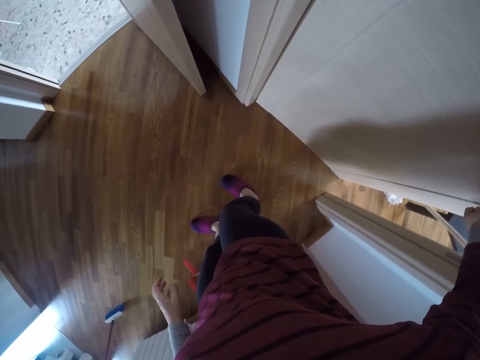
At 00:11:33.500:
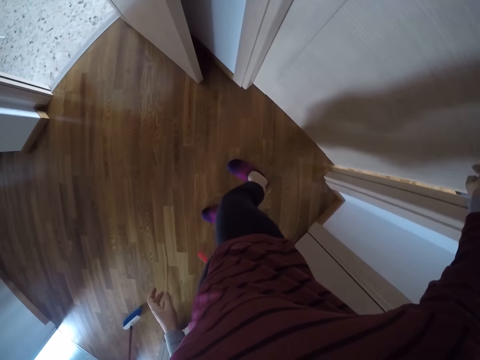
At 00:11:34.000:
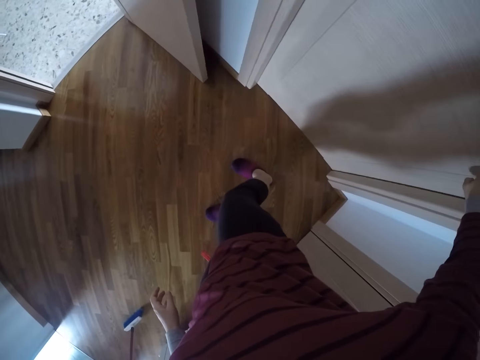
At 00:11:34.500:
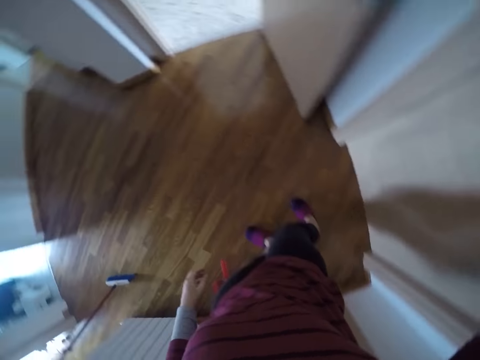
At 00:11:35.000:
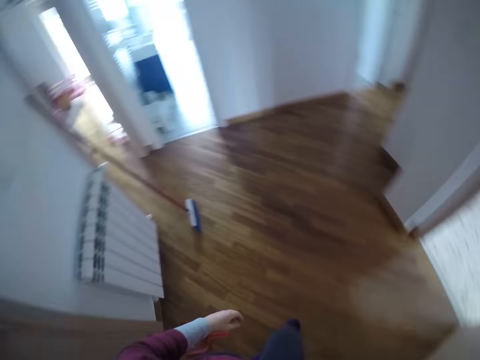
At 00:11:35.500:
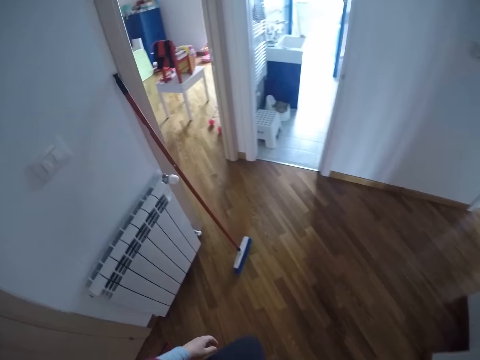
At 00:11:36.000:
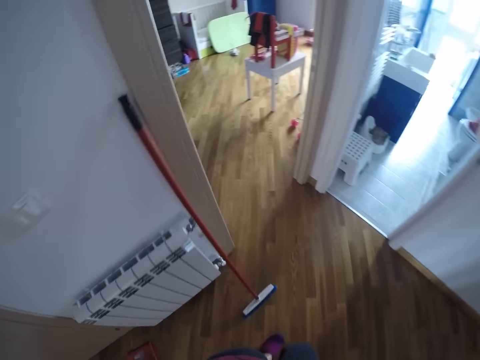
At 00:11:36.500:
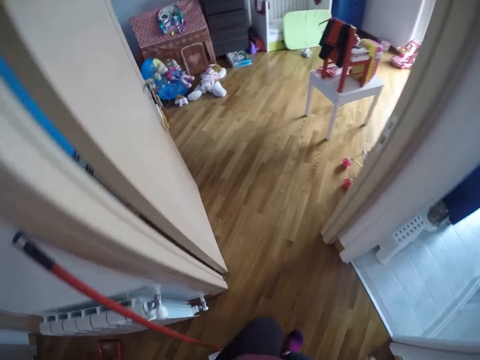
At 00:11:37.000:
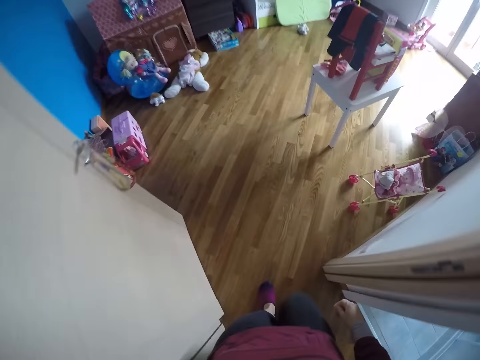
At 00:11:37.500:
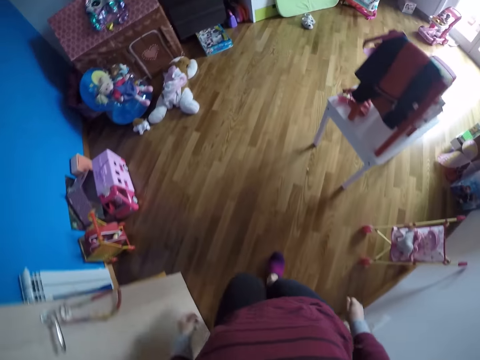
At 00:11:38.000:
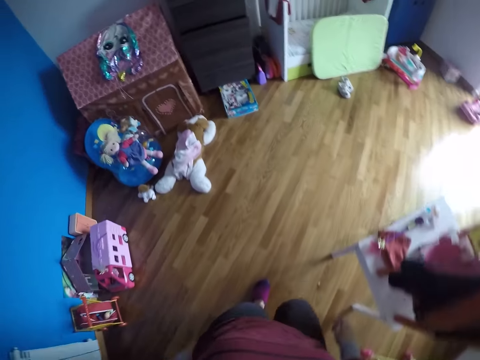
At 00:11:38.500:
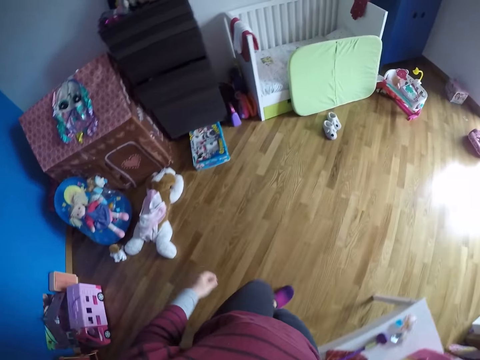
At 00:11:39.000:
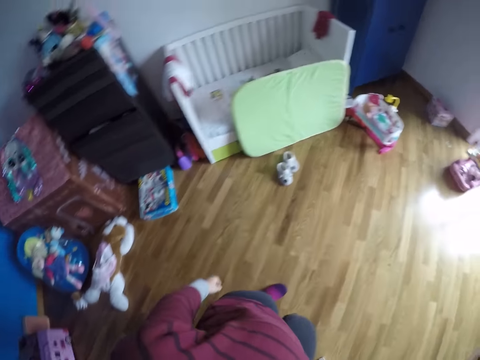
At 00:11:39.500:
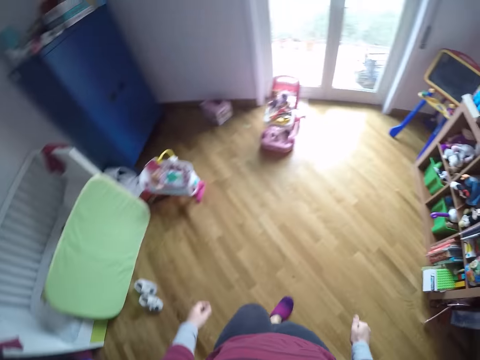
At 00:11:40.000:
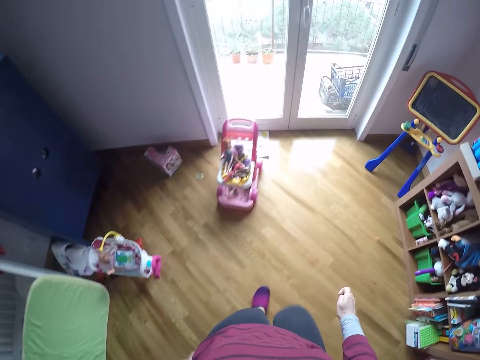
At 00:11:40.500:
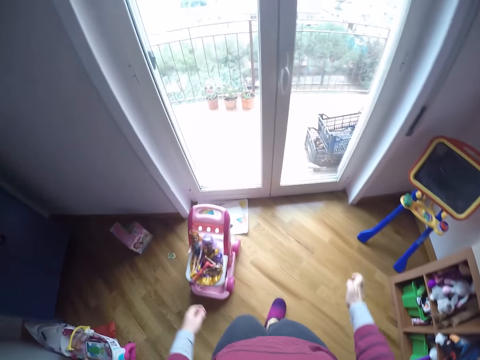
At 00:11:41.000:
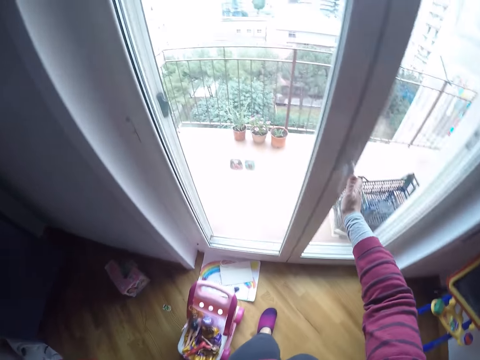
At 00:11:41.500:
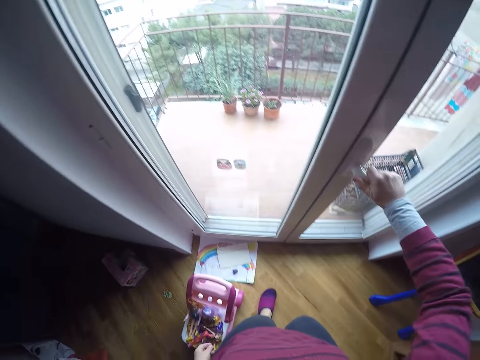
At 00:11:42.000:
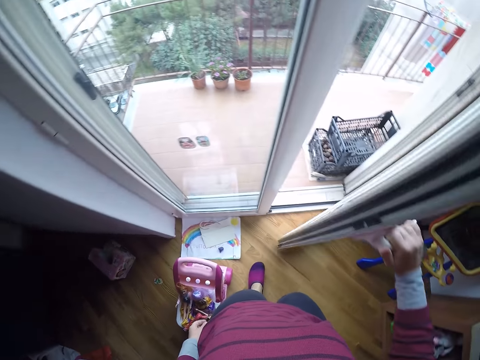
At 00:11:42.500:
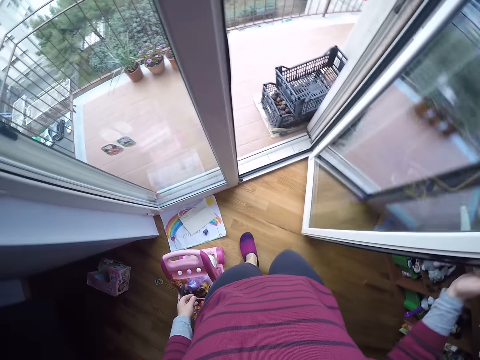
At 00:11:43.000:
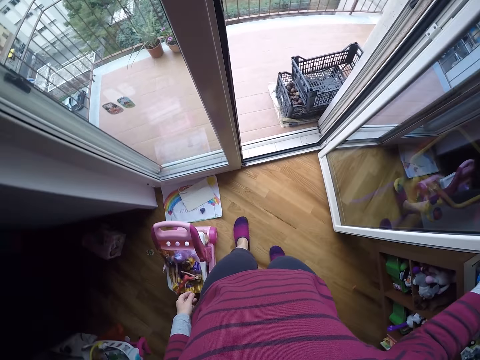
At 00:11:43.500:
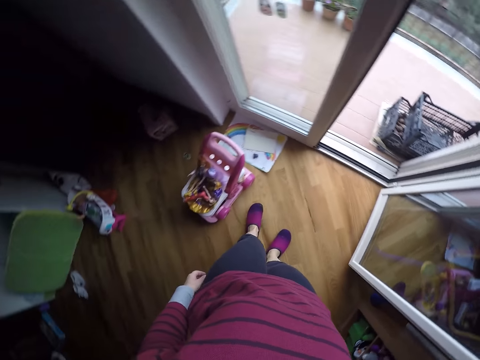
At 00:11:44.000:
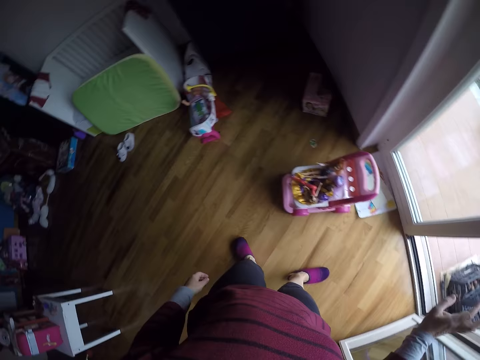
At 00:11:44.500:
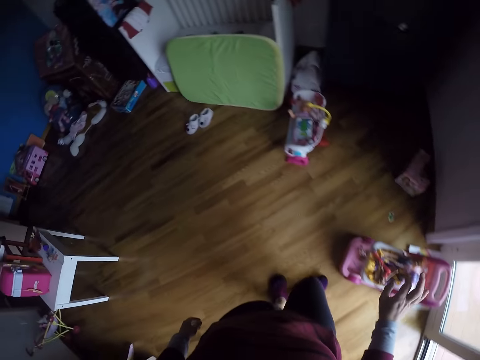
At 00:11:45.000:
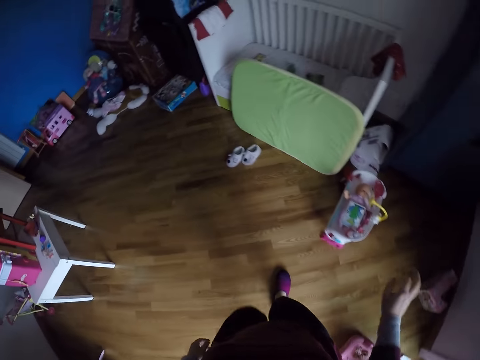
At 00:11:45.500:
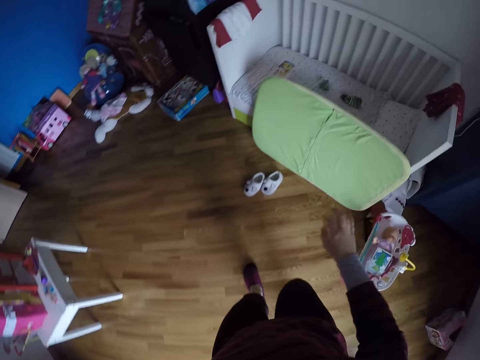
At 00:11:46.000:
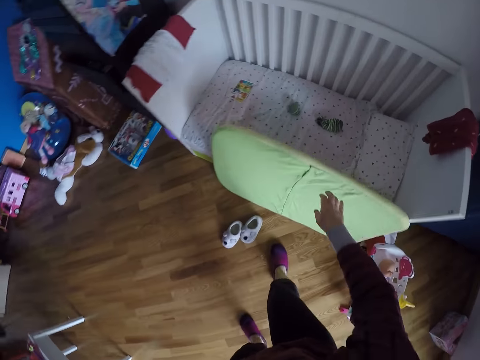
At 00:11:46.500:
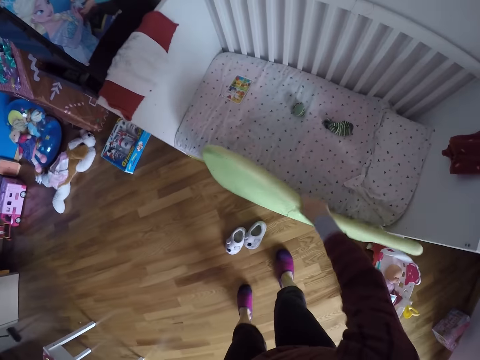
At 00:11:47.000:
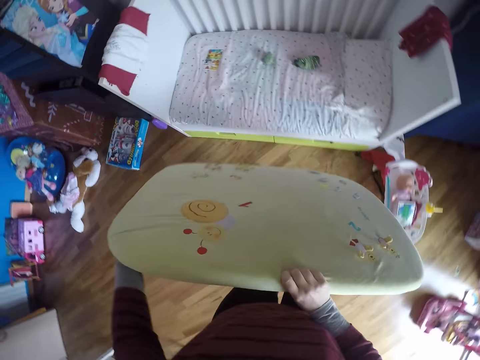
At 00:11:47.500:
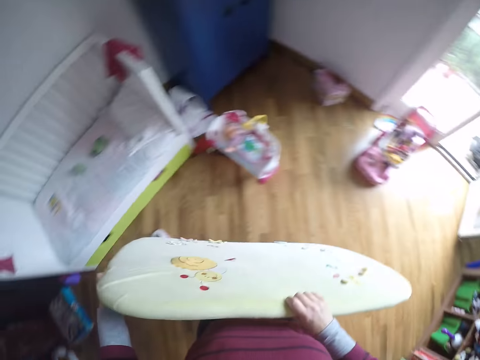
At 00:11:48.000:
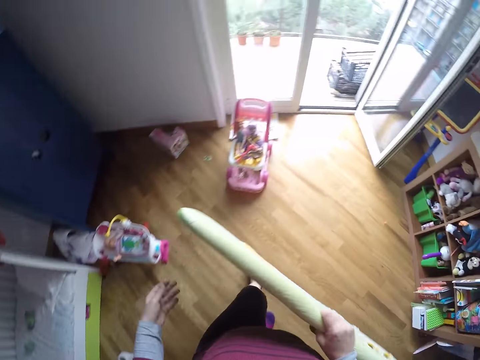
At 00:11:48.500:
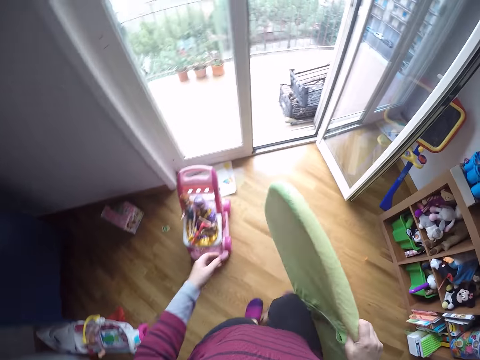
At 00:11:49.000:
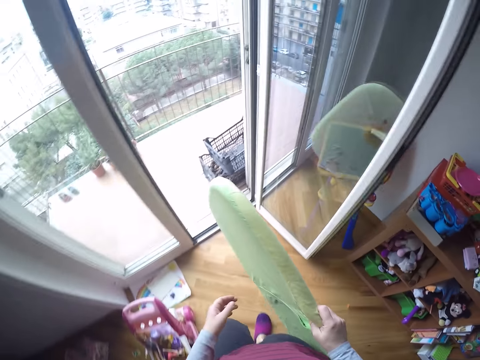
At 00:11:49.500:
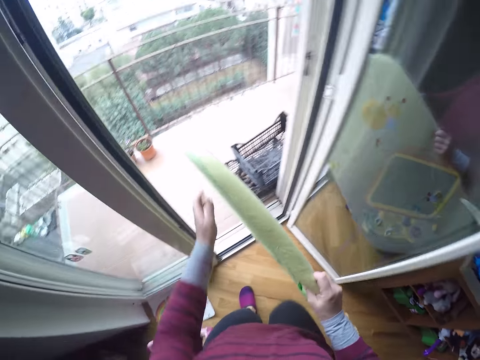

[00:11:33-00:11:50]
The camera wearer turns around and walks around. She walks into the first room. She opens a balcony door with her right hand. She turns around and walks around. She picks up the baby mattress from the side of the baby crib with her right hand. She turns around and walks around.

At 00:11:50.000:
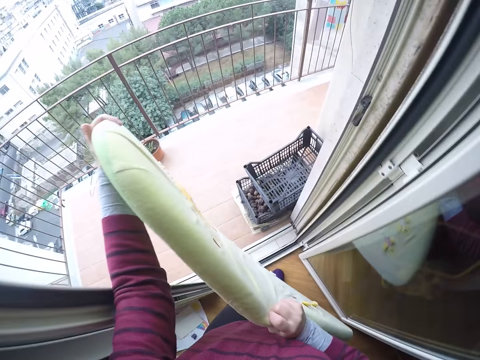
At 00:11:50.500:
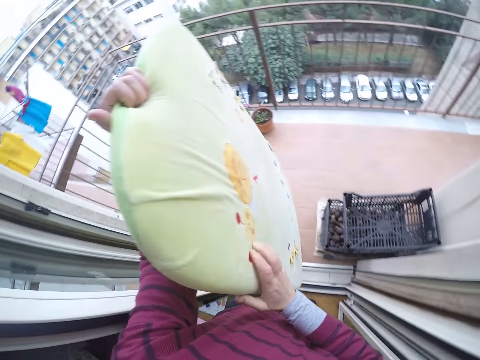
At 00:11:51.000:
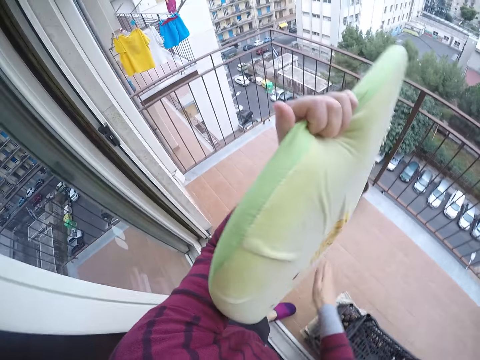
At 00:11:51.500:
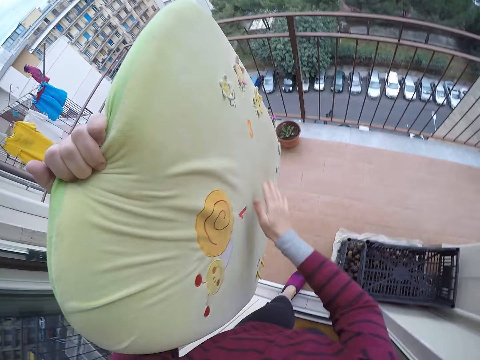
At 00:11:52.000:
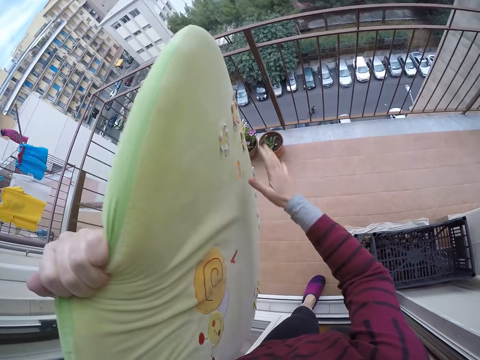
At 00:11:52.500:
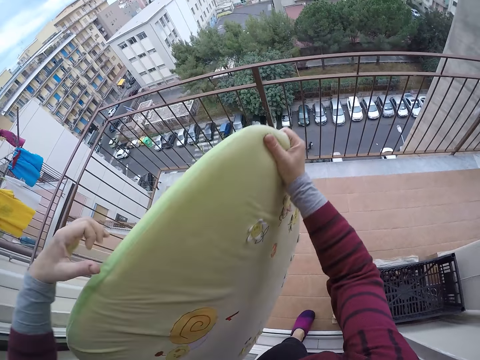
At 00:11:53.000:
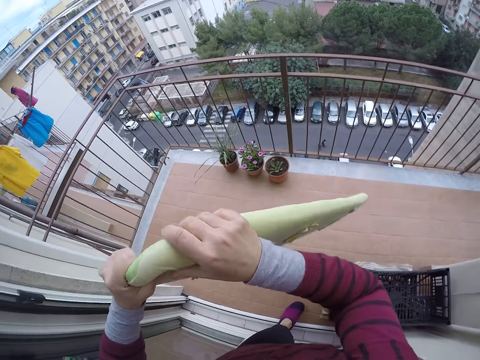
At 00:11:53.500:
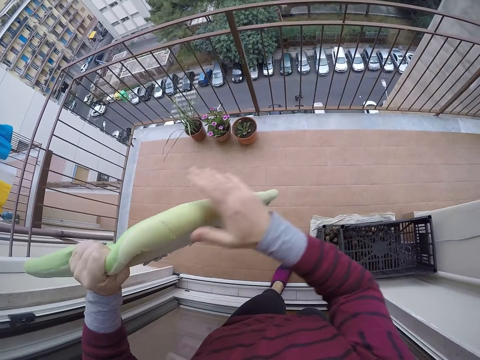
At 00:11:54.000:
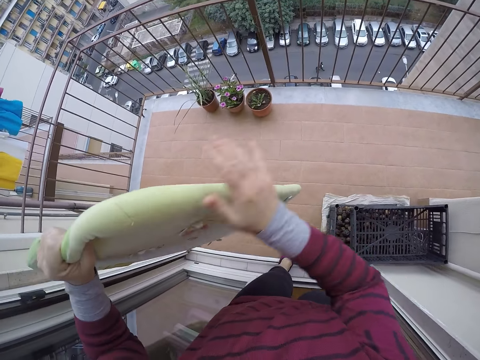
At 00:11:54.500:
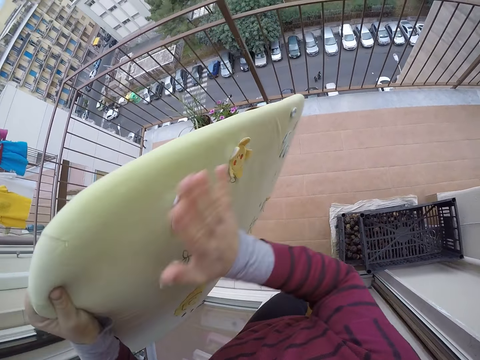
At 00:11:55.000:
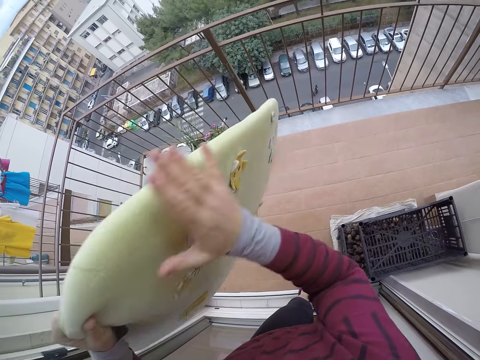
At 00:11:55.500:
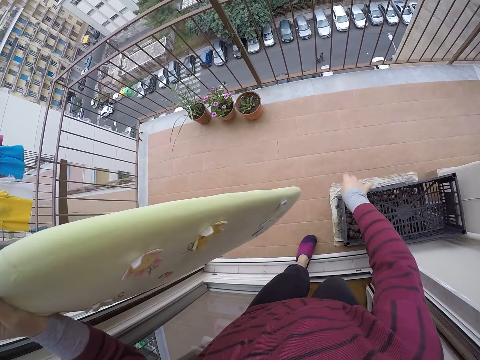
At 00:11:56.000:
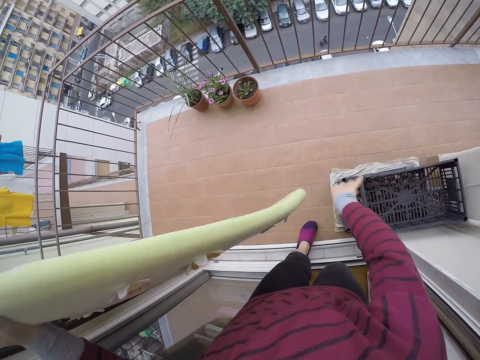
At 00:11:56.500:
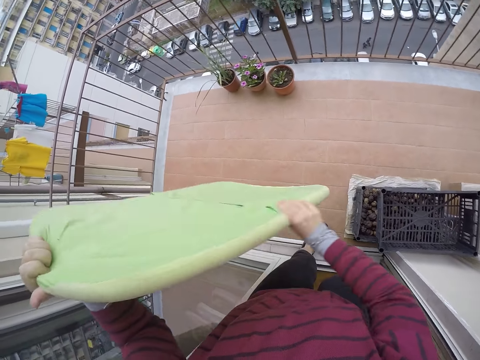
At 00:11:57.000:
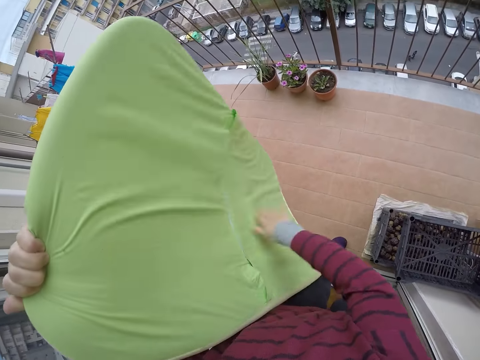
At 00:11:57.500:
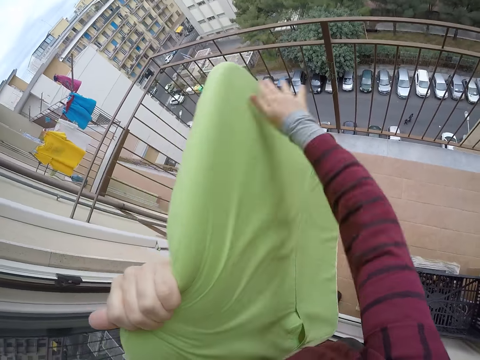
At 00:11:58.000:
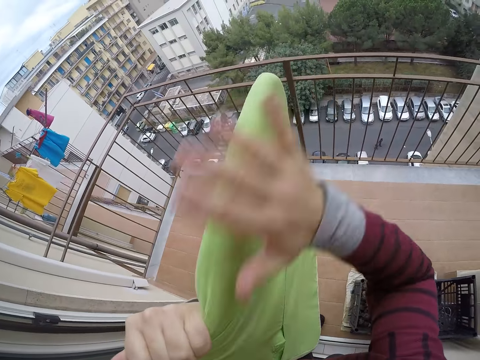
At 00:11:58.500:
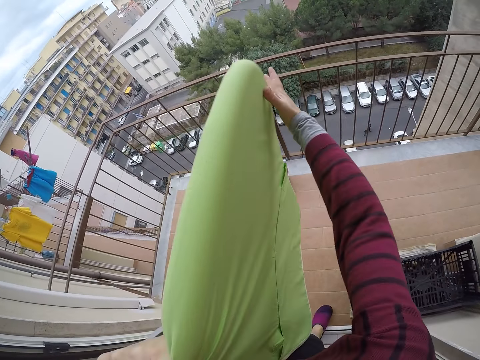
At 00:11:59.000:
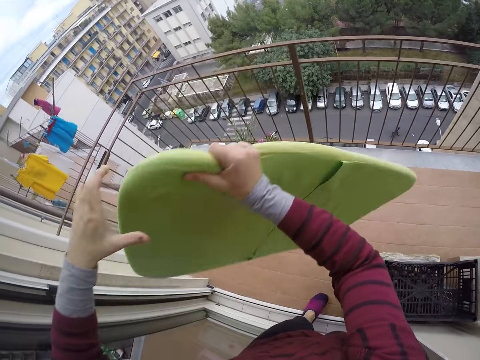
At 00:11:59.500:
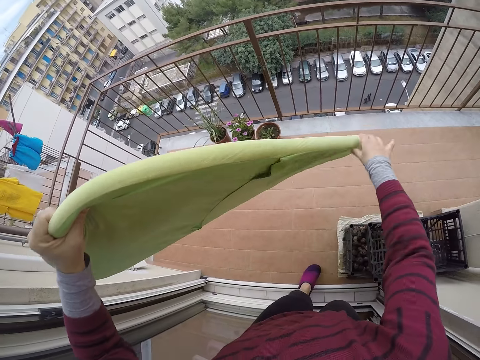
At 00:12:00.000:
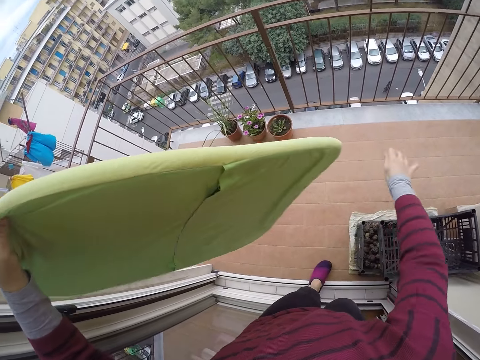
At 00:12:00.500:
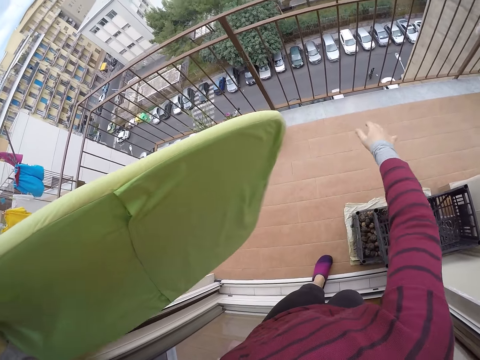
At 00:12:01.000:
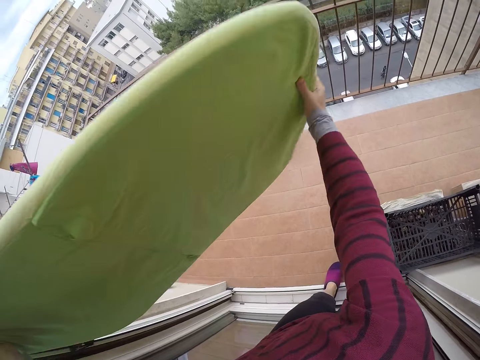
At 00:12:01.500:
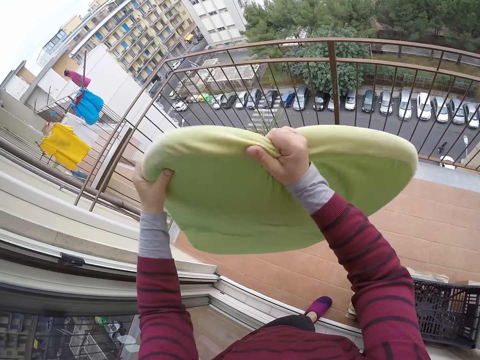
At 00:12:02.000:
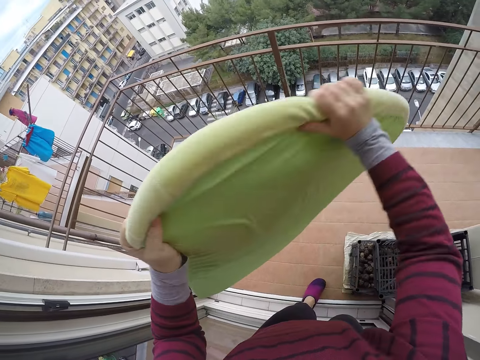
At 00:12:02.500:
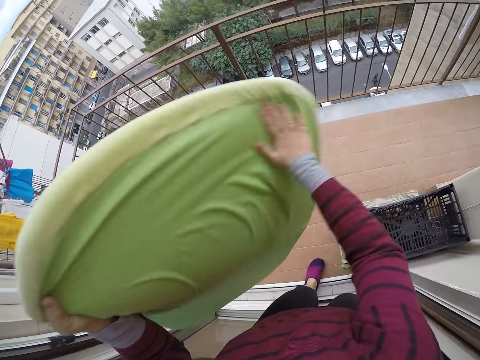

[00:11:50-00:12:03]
The camera wearer dusts off the baby mattress with her right hand. She turns the mattress. She wipes the mattress. She turns the mattress. She wipes the mattress. She turns the mattress. She wipes the mattress.
